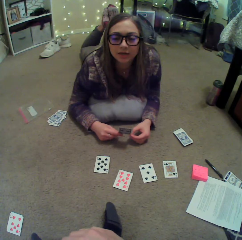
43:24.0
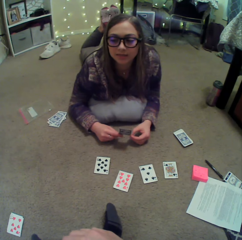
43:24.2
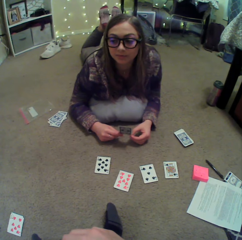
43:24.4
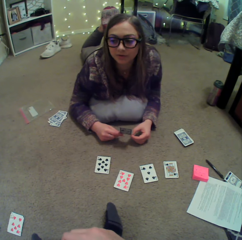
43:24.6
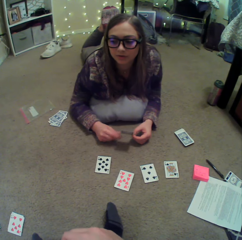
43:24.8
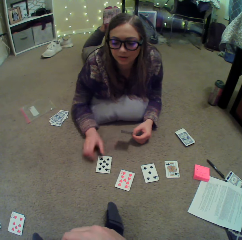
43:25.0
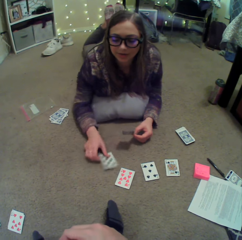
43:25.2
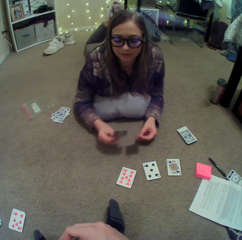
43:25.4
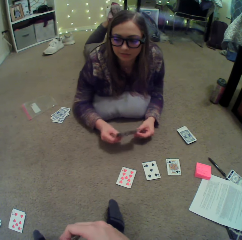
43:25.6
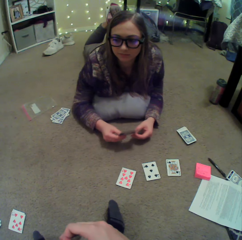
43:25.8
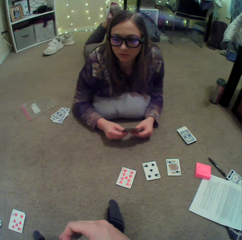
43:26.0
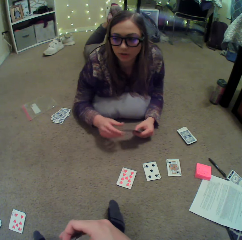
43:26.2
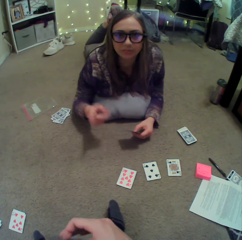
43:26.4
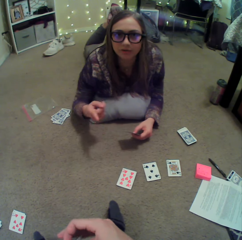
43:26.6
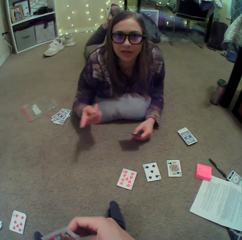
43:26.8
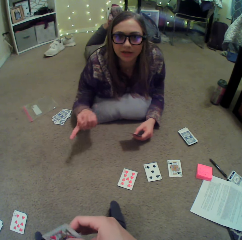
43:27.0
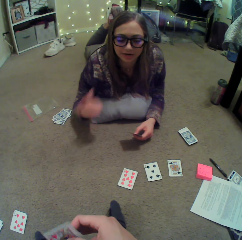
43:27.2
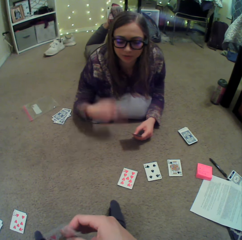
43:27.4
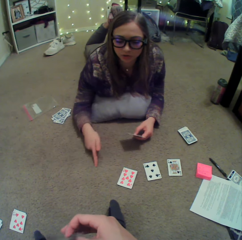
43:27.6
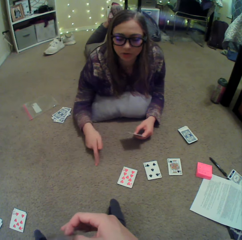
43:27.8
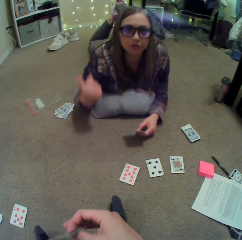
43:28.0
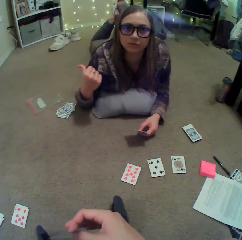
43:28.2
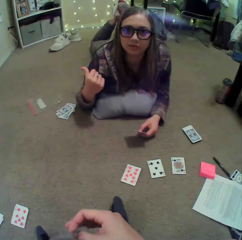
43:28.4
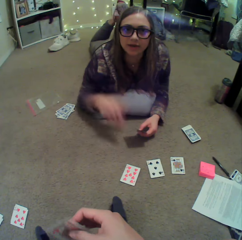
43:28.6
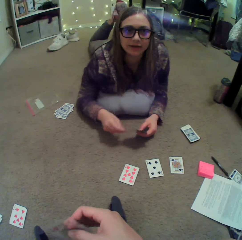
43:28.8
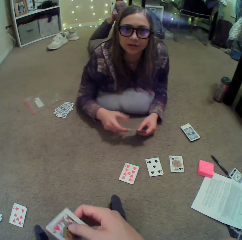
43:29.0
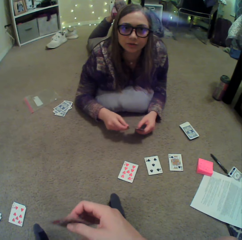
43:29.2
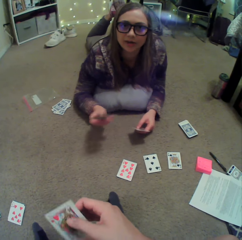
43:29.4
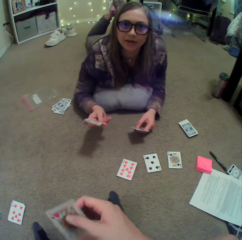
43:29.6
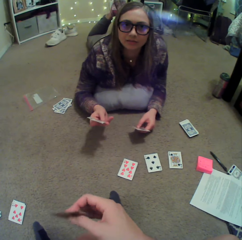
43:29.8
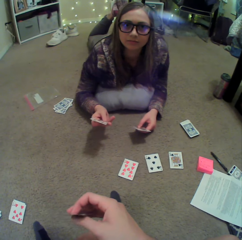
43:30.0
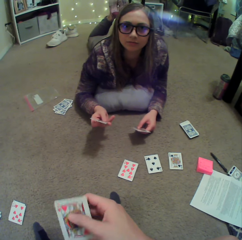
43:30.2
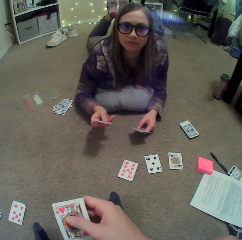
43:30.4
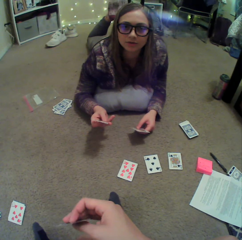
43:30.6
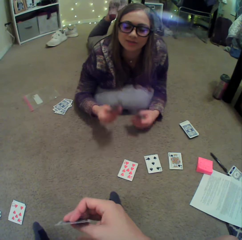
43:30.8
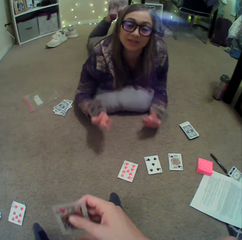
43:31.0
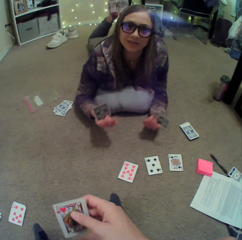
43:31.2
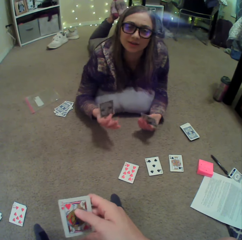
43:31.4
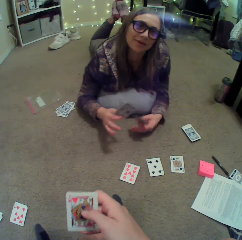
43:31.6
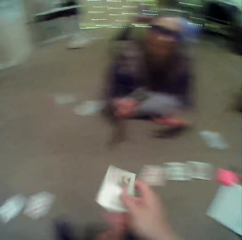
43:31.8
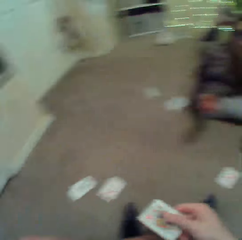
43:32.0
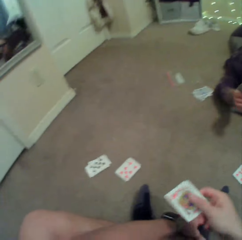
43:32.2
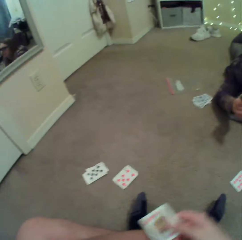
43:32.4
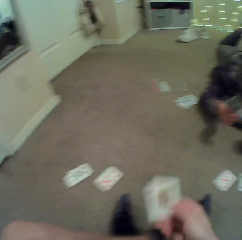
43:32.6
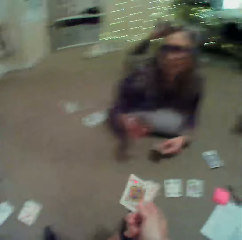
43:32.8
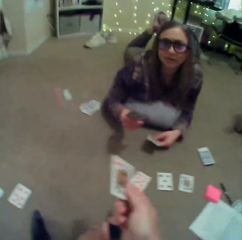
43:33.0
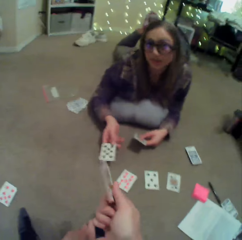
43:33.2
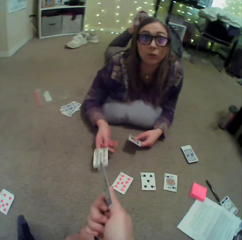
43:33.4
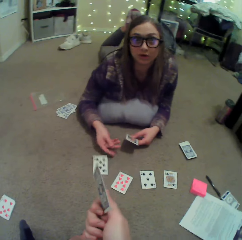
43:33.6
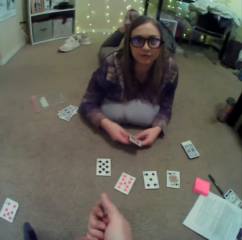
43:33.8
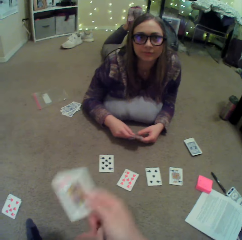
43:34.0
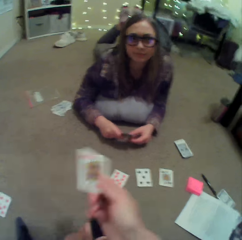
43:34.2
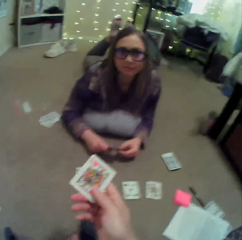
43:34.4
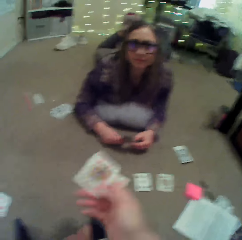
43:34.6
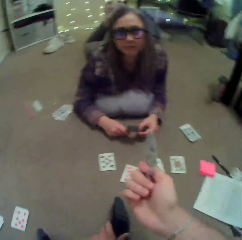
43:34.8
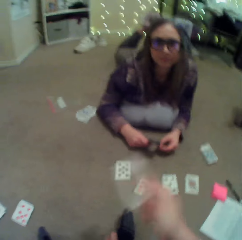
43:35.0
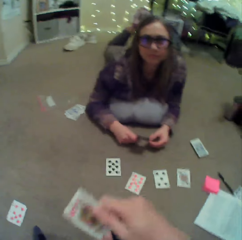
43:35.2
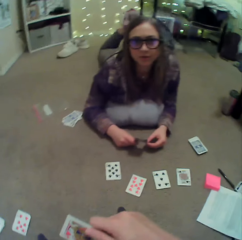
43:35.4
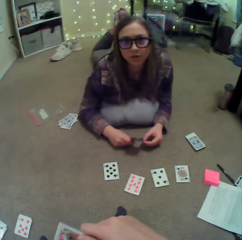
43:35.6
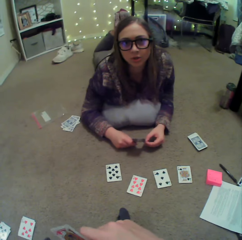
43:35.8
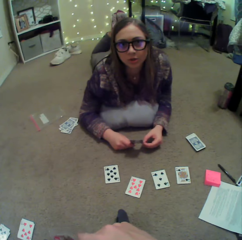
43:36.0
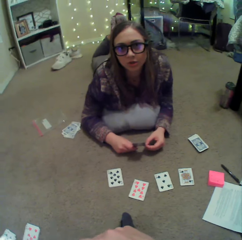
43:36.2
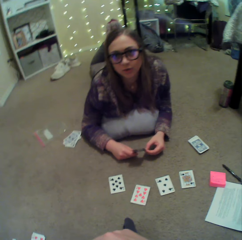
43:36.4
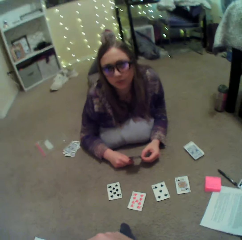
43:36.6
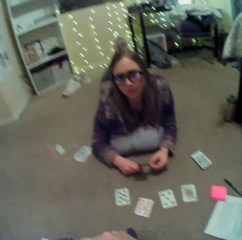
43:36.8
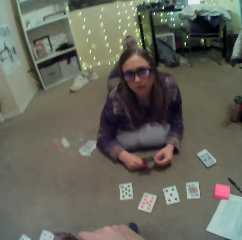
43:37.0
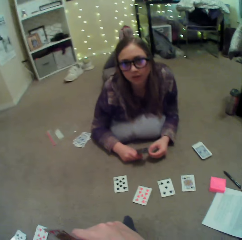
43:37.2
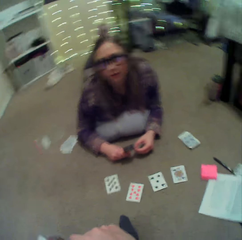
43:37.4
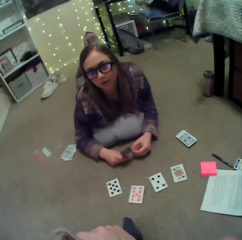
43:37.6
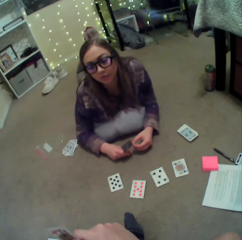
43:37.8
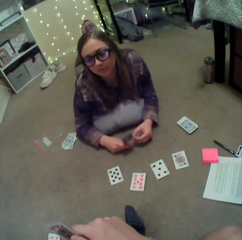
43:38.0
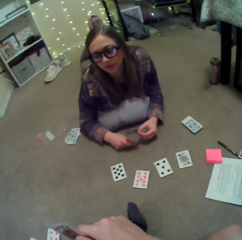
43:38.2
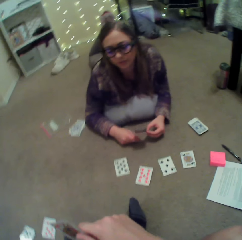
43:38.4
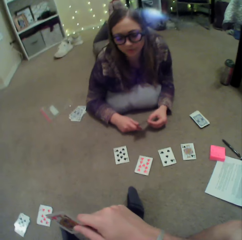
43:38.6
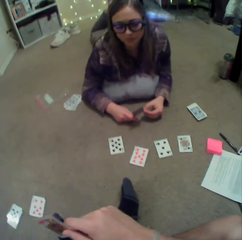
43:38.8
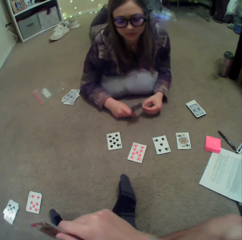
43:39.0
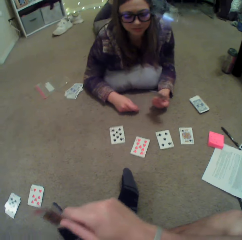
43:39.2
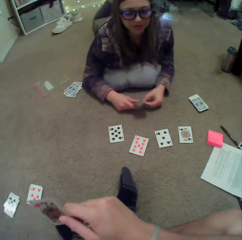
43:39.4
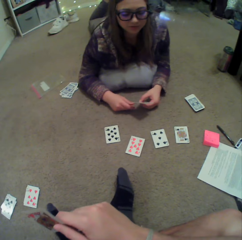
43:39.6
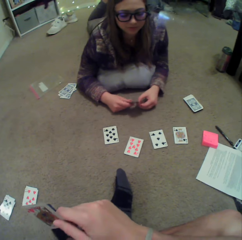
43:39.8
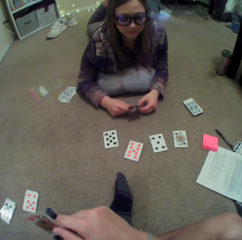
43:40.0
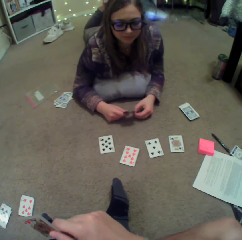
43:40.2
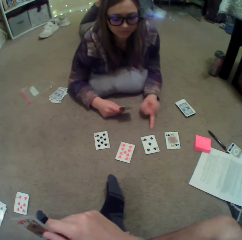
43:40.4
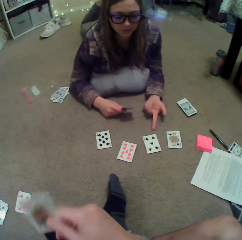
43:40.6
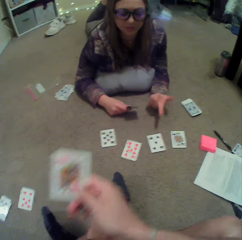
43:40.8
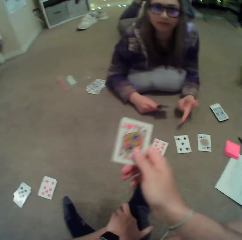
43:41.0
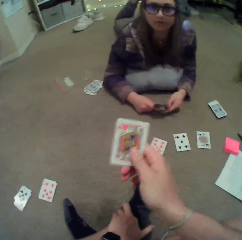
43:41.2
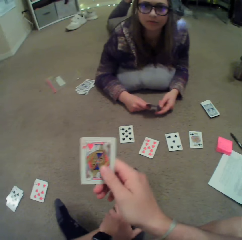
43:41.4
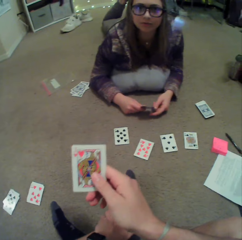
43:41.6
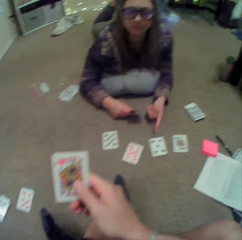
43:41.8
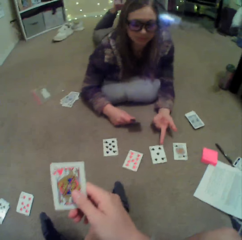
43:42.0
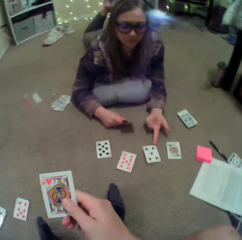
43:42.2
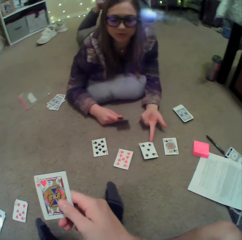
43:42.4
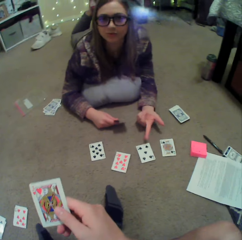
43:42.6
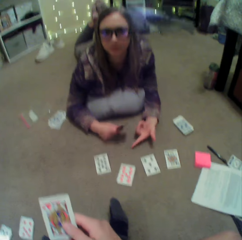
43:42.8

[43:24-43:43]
A person picks a card on the floor. The person sways hands. The camera wearer looks around. The person puts a card on the floor. The camera wearer sways a card in hand. The person converses with the camera wearer. The person sways a hand and points at a card on the floor.

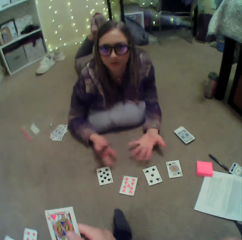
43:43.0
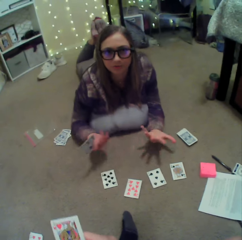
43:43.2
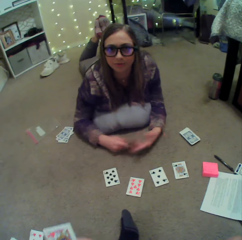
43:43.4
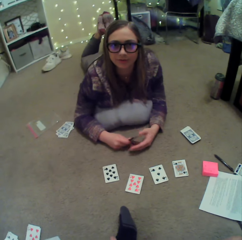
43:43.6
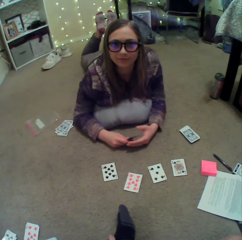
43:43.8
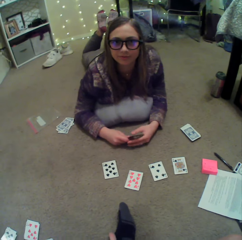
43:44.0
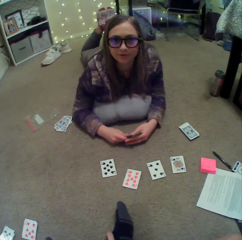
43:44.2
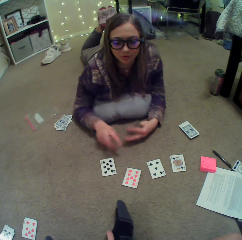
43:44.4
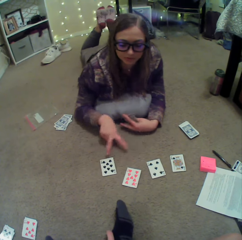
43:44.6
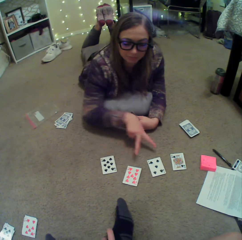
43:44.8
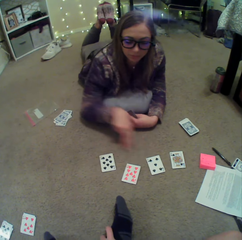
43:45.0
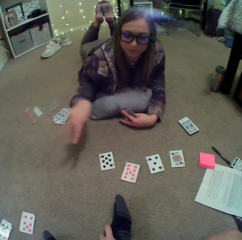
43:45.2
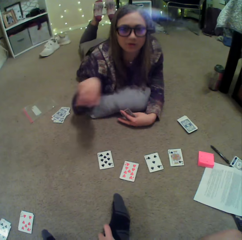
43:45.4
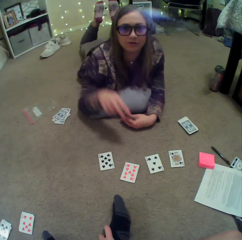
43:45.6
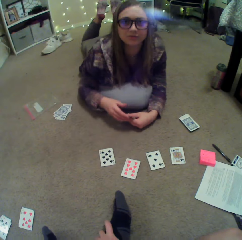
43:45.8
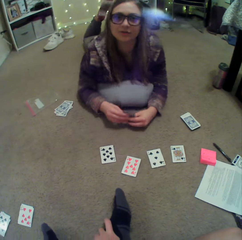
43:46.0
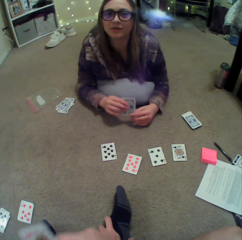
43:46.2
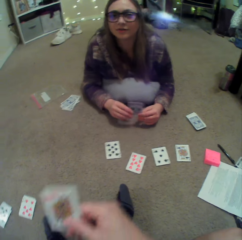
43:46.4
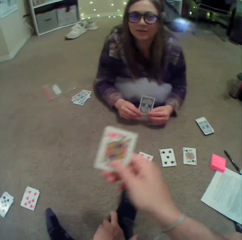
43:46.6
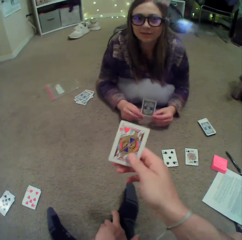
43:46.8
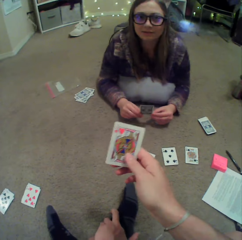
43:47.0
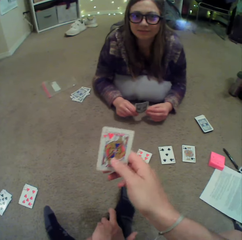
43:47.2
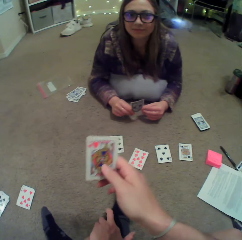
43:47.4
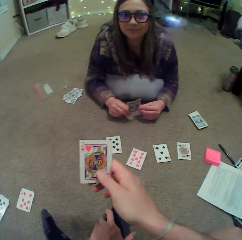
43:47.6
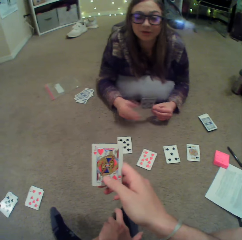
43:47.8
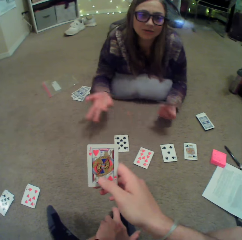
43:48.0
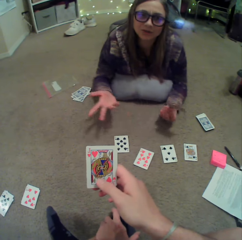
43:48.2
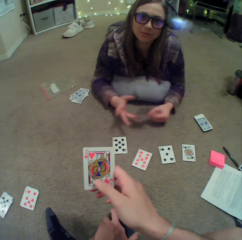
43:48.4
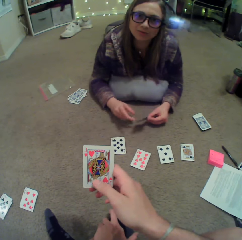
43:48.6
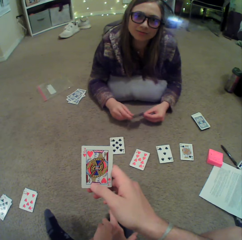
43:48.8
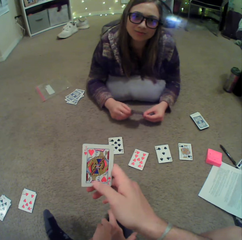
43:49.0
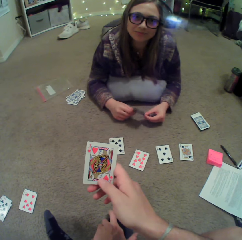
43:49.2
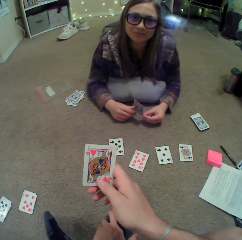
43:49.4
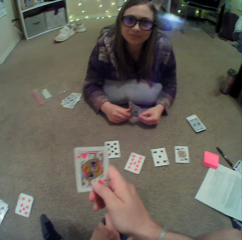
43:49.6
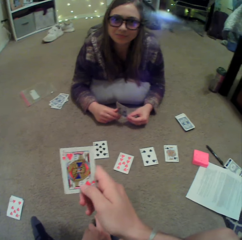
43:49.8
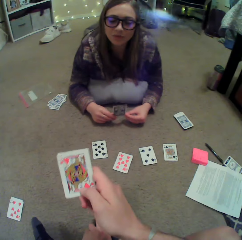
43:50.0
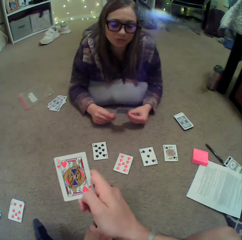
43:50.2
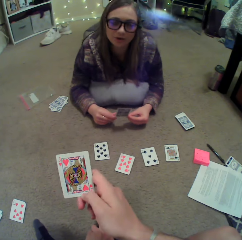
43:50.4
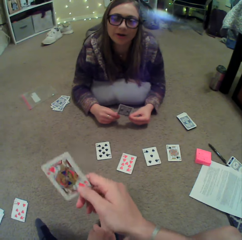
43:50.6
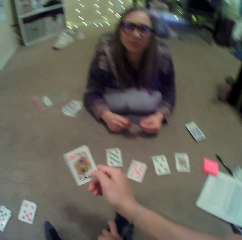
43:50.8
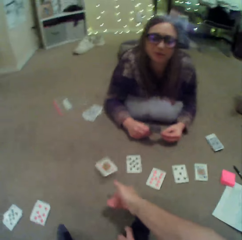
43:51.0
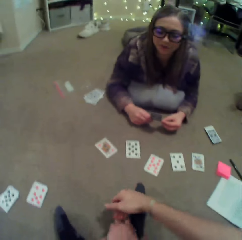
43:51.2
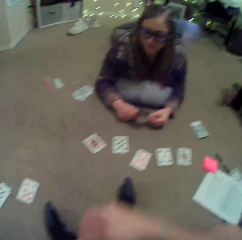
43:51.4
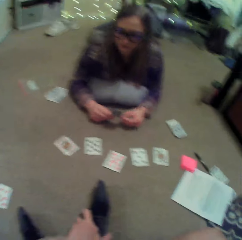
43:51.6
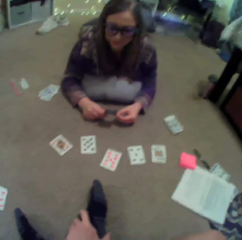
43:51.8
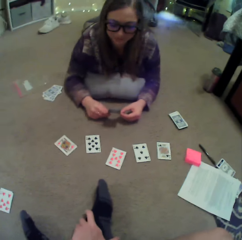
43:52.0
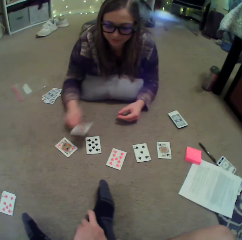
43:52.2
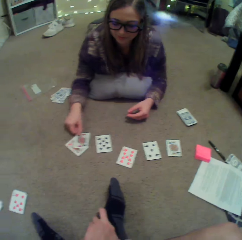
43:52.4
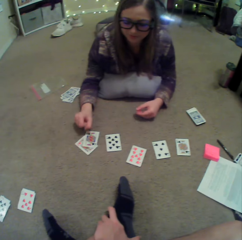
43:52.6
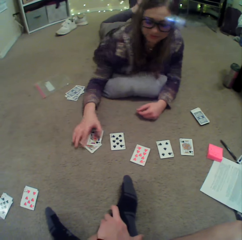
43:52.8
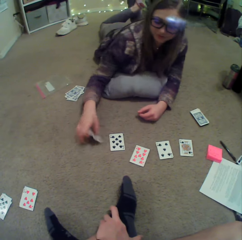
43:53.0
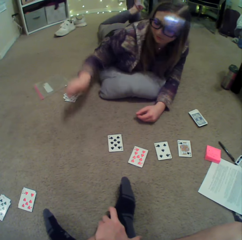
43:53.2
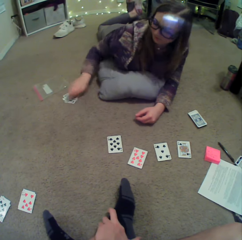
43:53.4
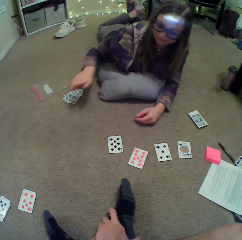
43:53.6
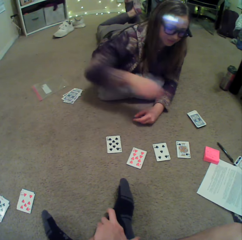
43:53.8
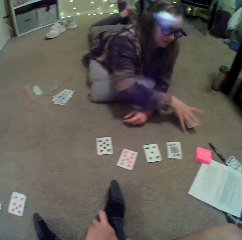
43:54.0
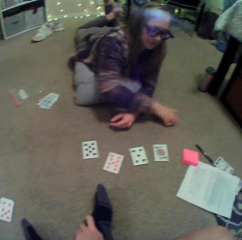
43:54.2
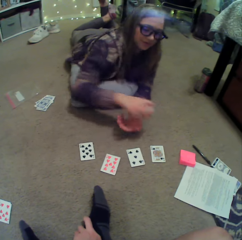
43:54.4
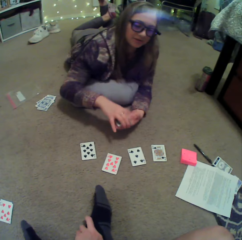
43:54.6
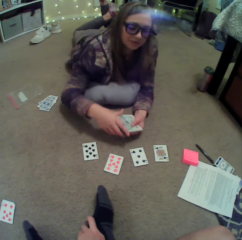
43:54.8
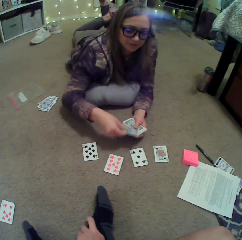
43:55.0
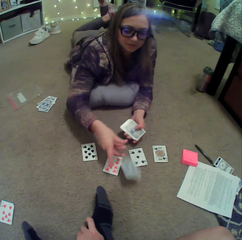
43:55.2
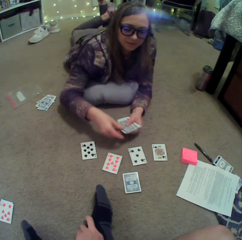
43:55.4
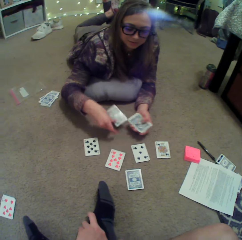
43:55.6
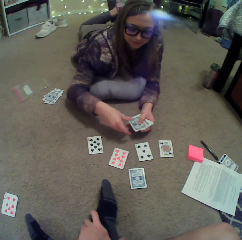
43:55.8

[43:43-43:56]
A lady sways hands. The lady converses with the camera wearer. The lady sways hands. The lady converses with the camera wearer. The camera wearer puts a card on the floor. The lady puts a card on the floor, picks cards on the floor, puts cards on the floor, picks cards on the floor, separates the cards and puts the cards on the floor.
